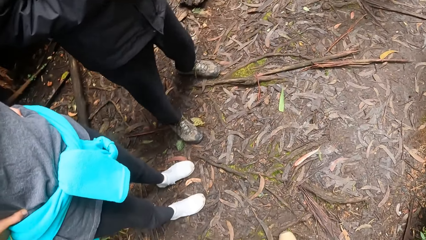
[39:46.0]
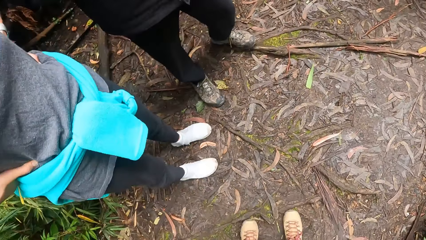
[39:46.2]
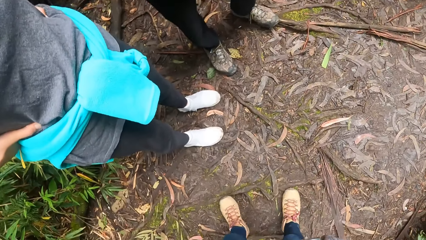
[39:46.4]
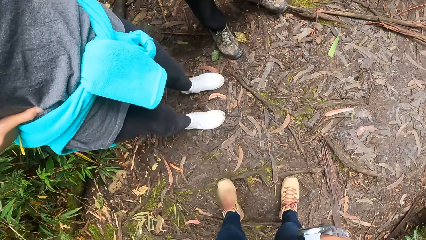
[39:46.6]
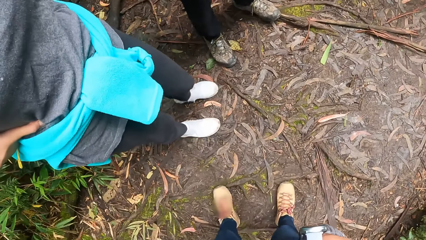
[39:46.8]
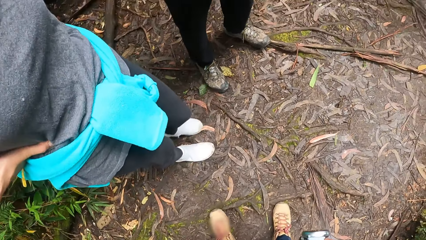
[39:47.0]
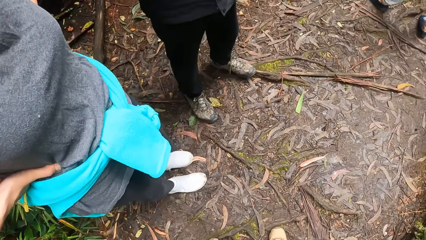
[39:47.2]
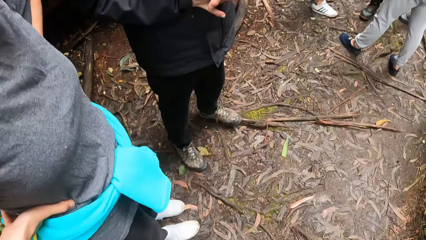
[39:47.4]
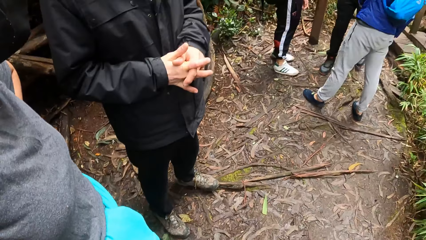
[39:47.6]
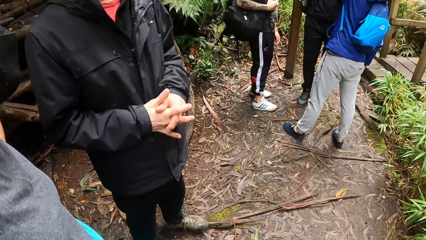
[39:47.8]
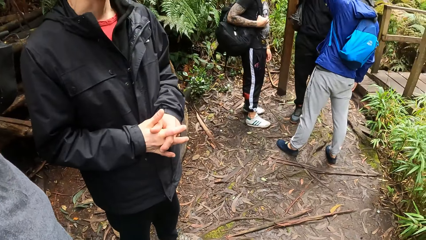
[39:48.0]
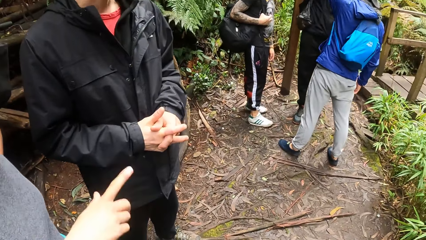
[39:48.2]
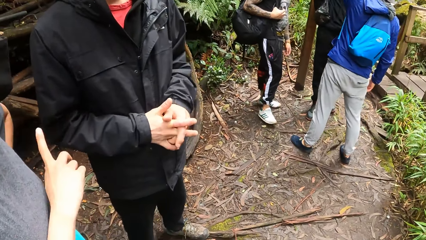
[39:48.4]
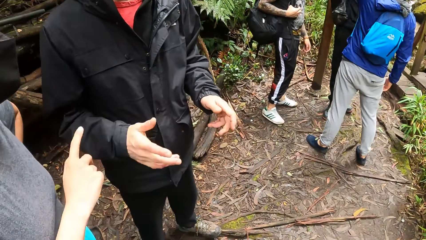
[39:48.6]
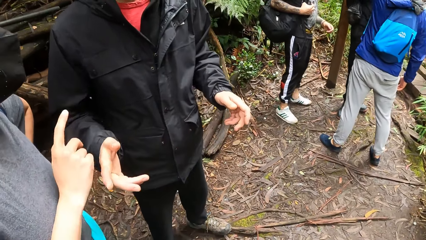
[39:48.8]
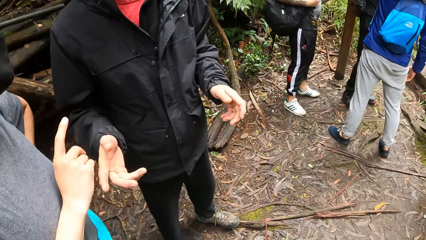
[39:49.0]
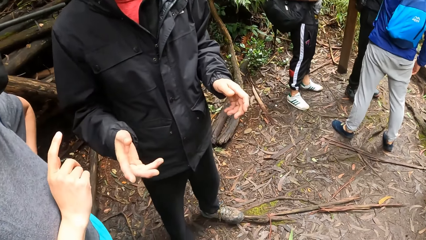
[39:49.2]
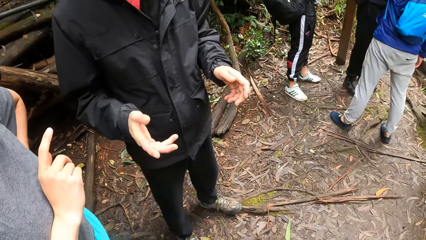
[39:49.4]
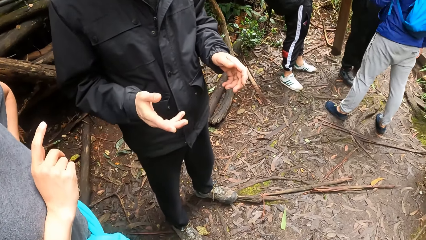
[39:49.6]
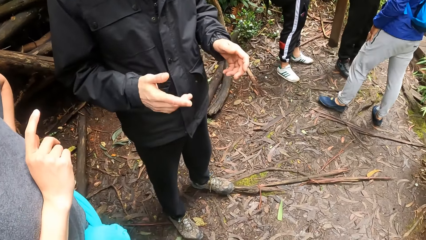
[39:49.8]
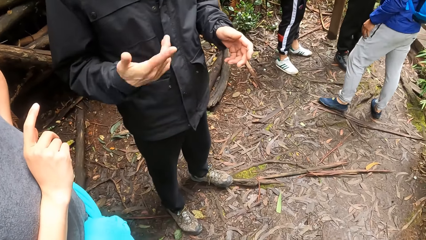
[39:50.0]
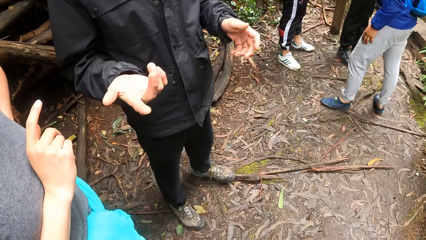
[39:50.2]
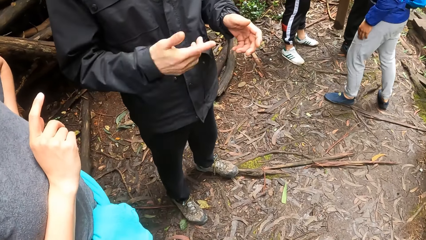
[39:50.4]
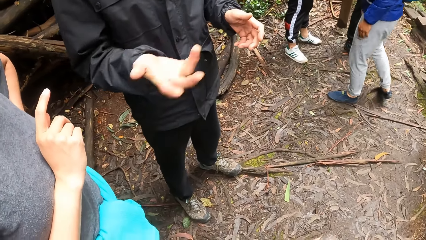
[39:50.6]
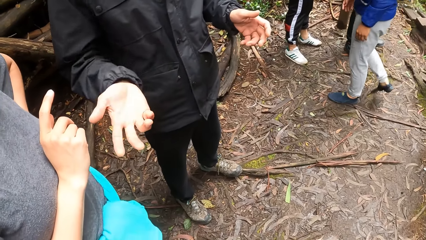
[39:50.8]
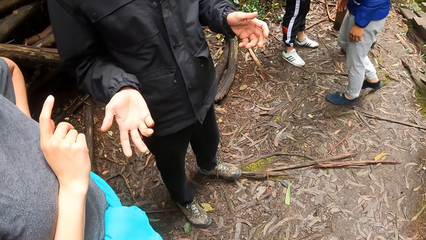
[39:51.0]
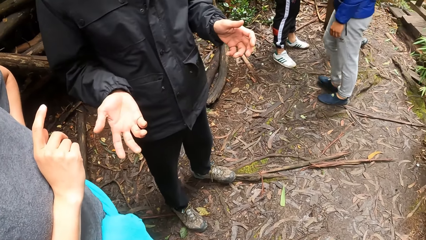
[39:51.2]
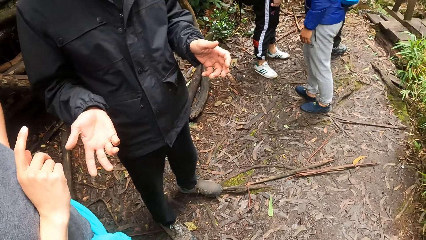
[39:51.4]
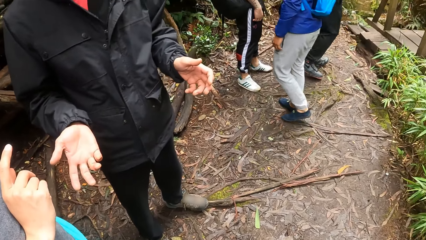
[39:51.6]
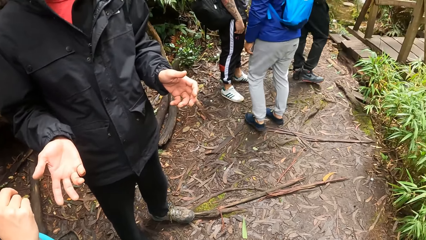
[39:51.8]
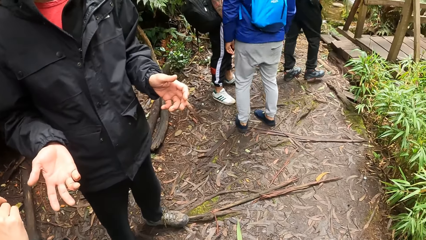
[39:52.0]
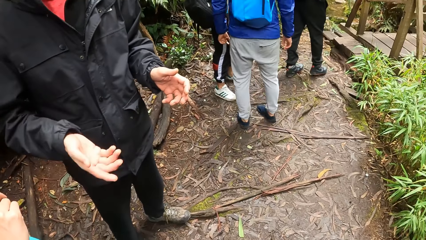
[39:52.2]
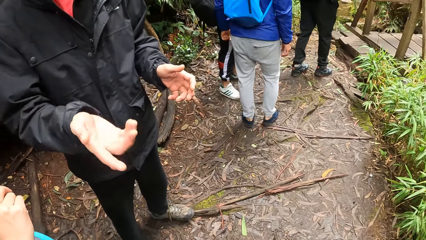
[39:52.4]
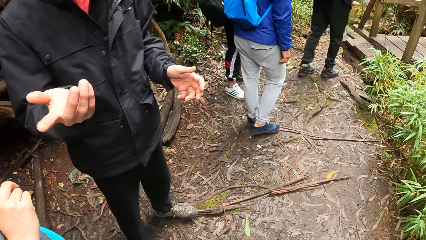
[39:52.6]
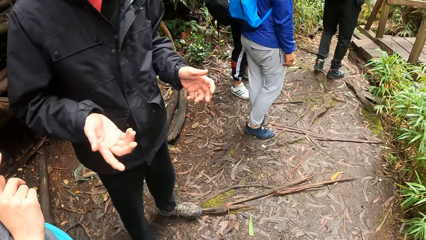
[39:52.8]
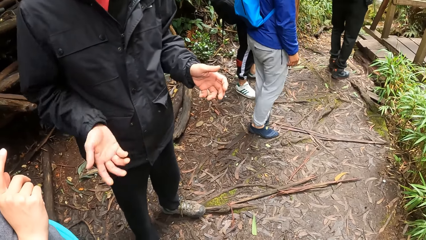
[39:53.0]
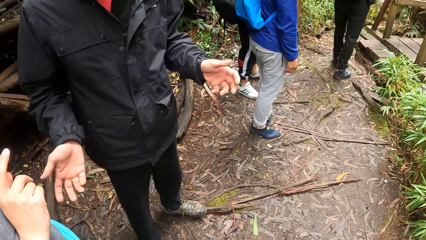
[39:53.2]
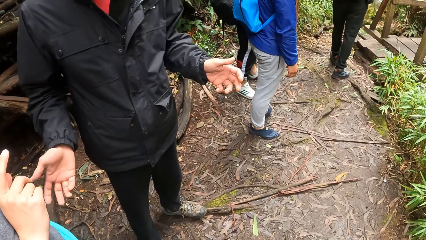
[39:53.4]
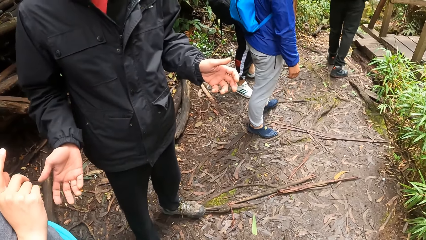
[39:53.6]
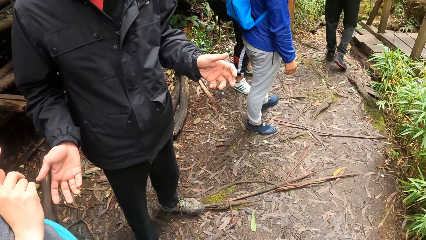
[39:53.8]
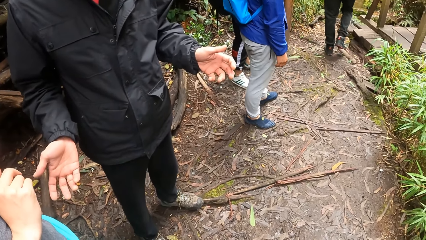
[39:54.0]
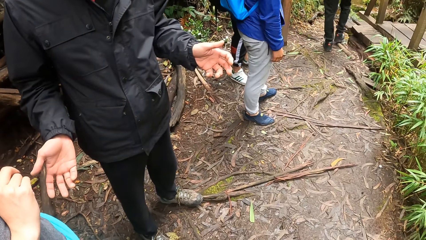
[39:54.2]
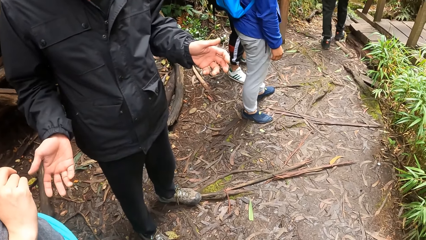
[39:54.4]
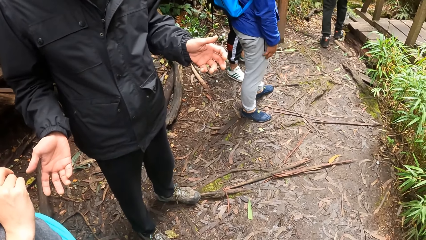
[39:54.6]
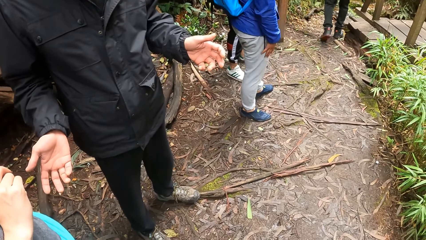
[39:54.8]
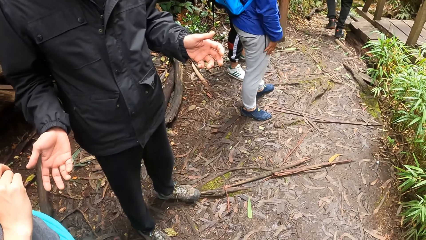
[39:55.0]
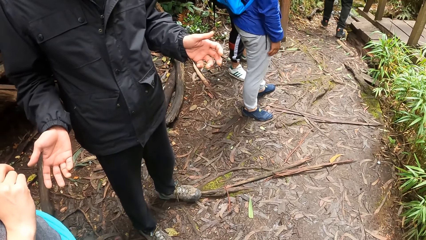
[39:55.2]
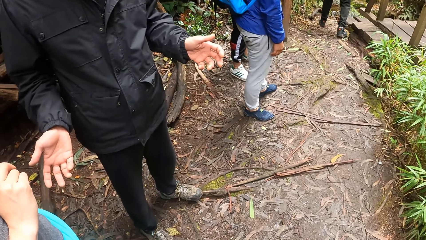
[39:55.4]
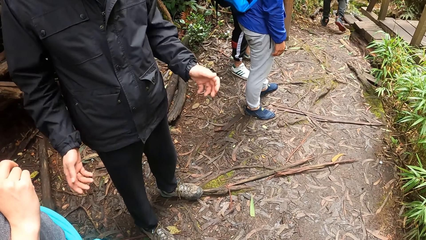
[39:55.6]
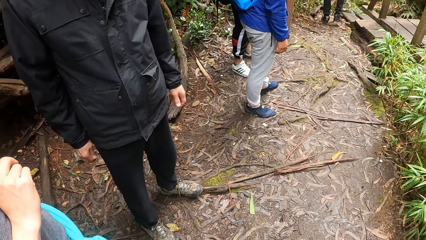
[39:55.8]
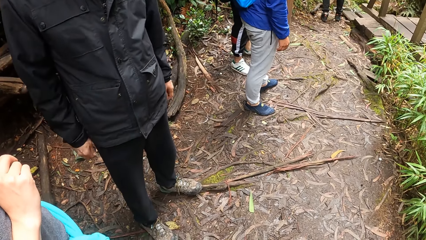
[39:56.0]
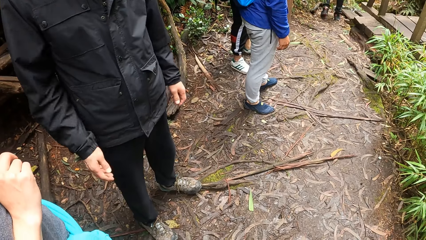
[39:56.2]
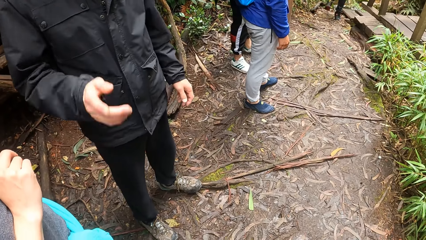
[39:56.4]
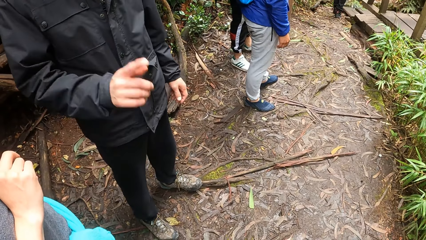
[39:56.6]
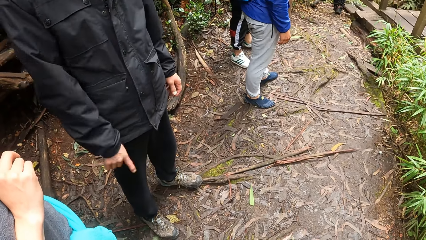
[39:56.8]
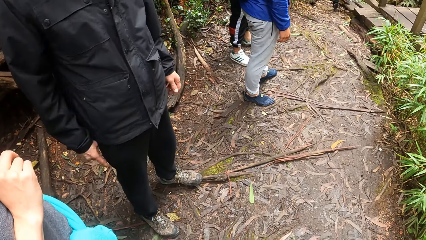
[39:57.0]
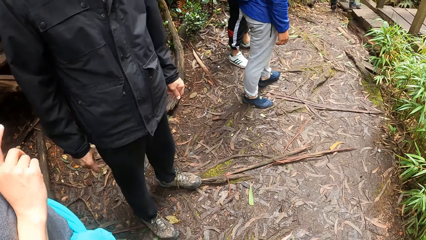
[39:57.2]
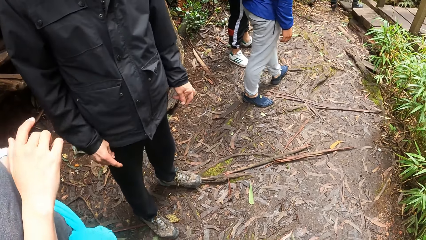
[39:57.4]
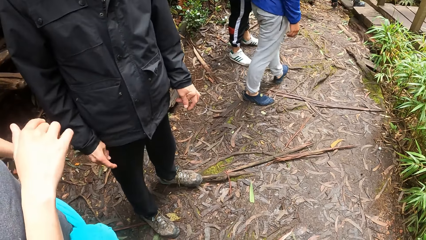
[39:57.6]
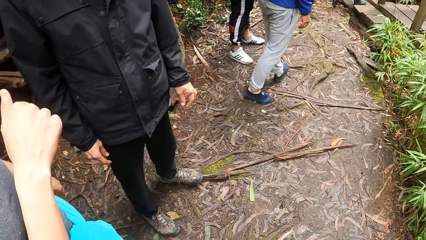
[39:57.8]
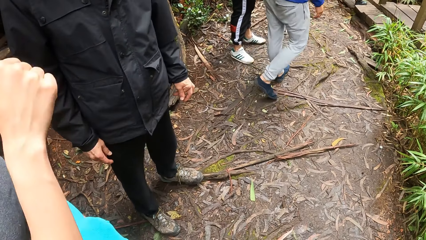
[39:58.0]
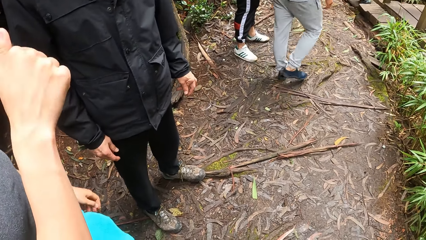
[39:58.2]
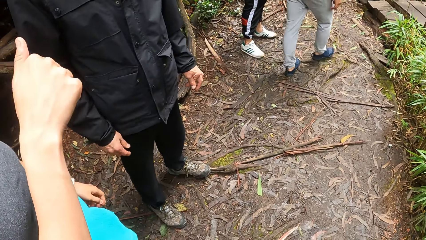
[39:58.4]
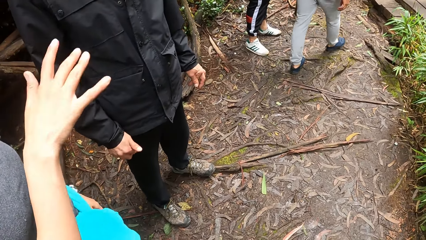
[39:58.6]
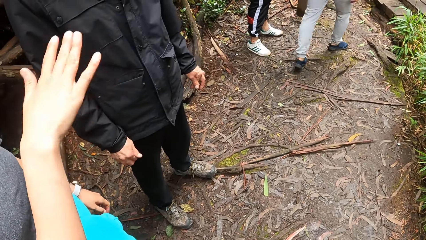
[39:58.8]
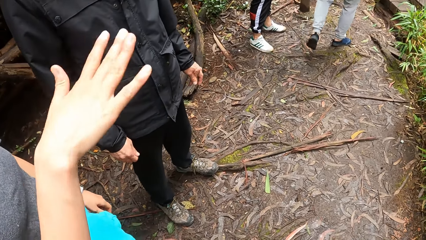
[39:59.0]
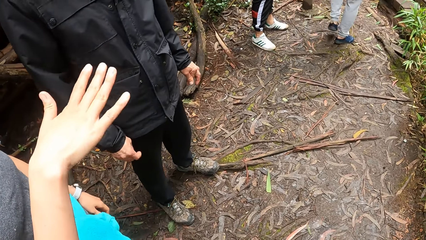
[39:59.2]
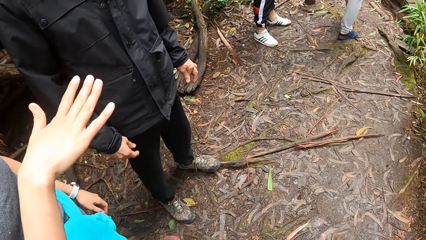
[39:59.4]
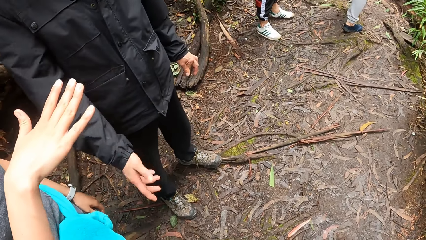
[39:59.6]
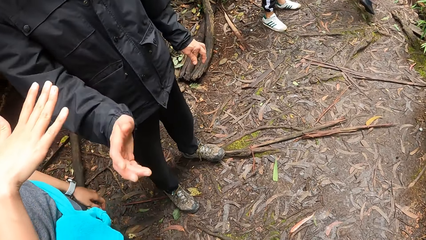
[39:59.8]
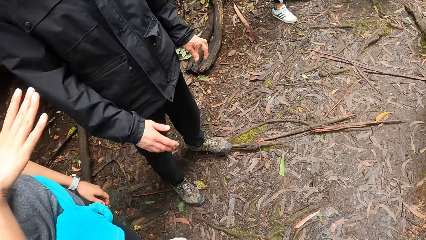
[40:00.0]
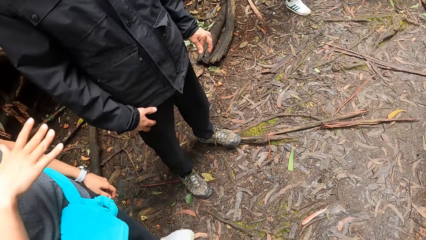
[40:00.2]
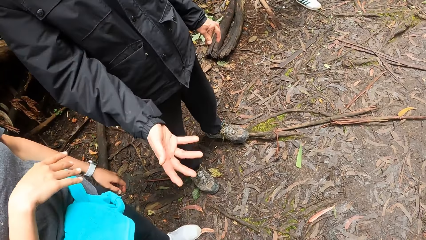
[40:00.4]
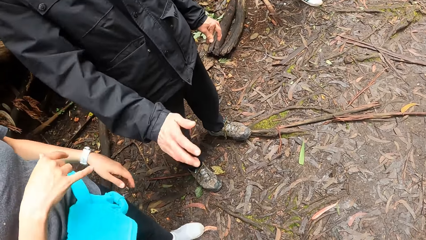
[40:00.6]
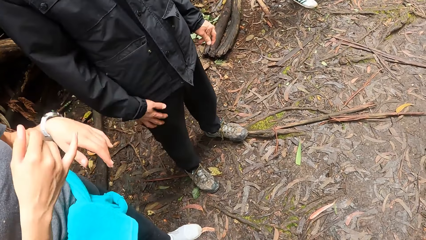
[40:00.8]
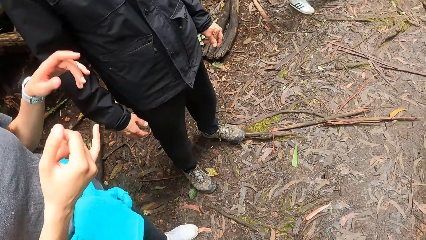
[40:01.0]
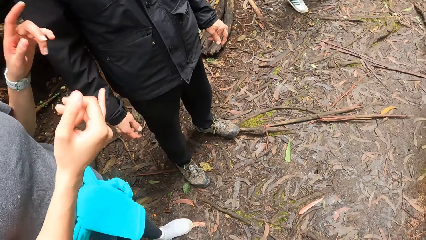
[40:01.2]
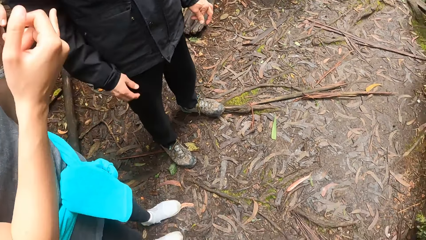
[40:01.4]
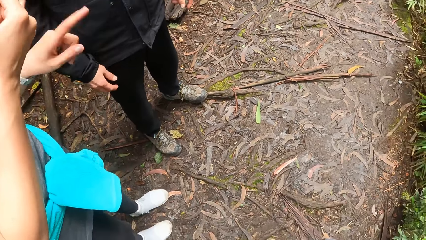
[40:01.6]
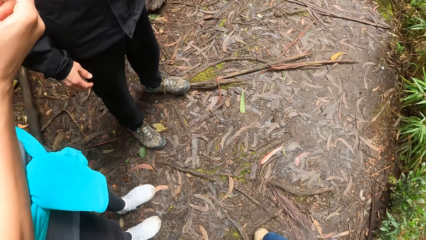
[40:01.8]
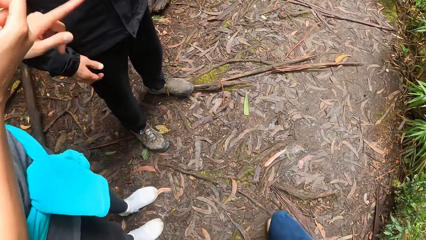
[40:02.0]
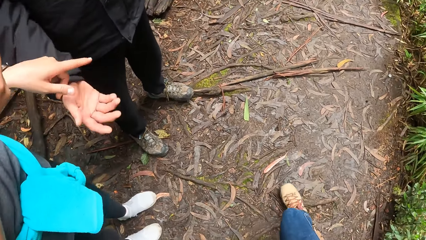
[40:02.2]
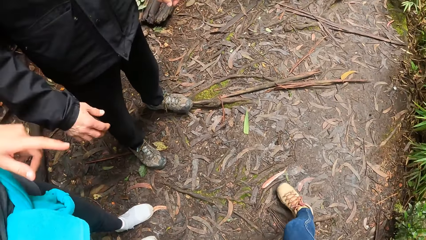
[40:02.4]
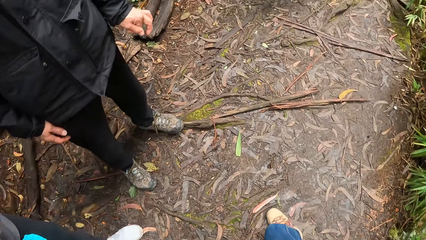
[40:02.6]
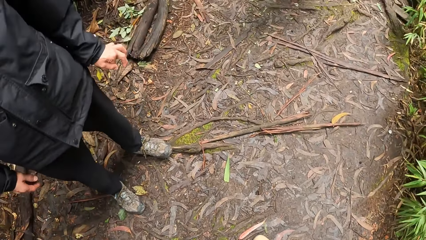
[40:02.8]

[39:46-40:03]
A woman points at a man. The man gestures at the woman. The man gestures at the camera wearer. The woman gestures at the man. The man gestures at the woman.
